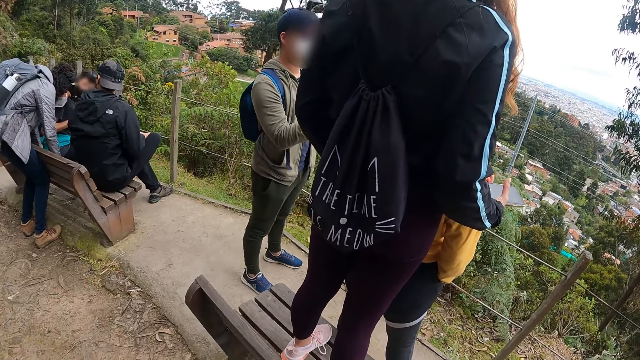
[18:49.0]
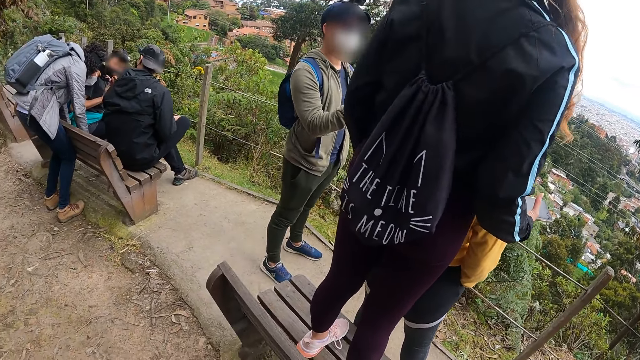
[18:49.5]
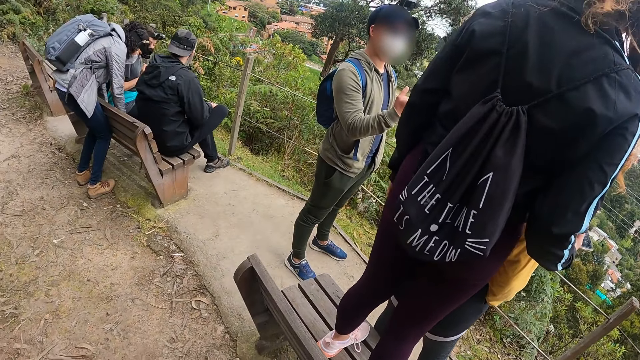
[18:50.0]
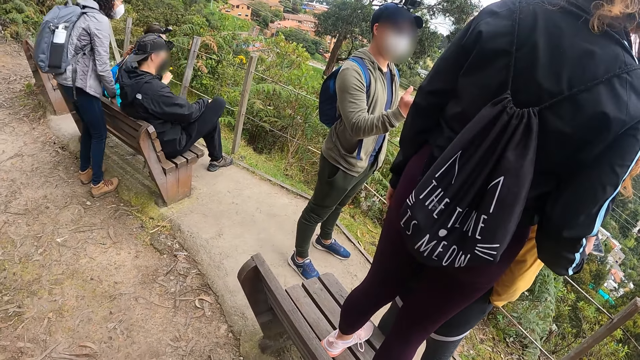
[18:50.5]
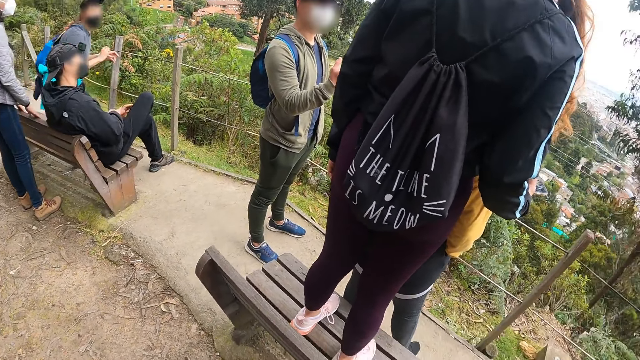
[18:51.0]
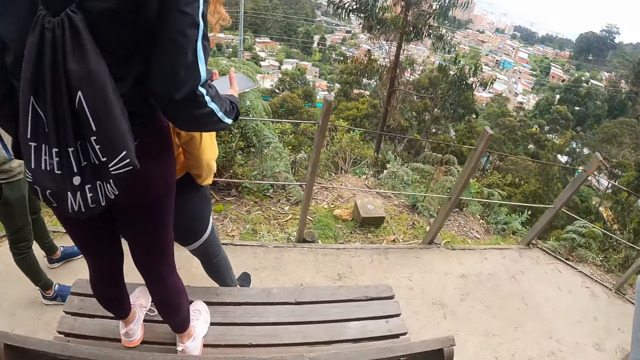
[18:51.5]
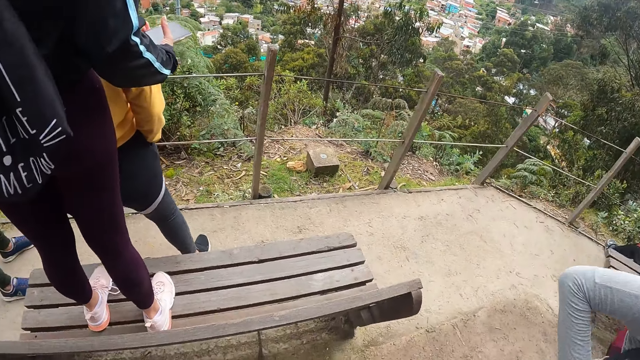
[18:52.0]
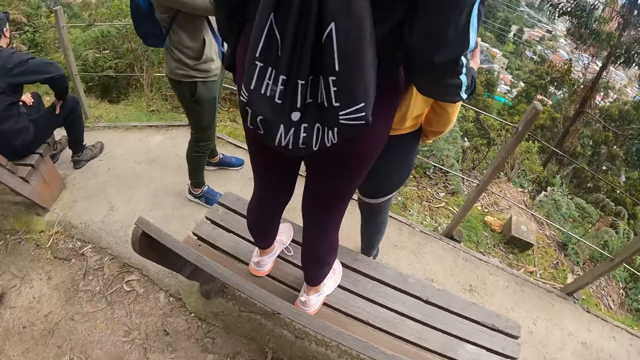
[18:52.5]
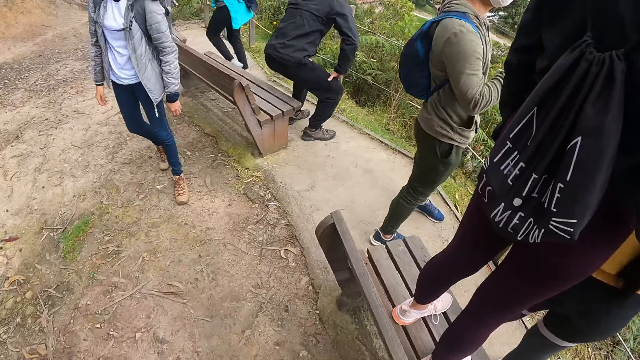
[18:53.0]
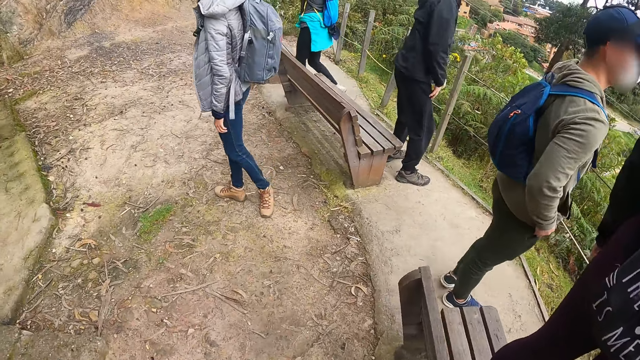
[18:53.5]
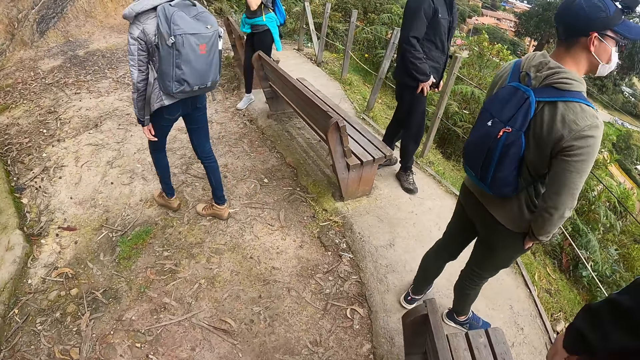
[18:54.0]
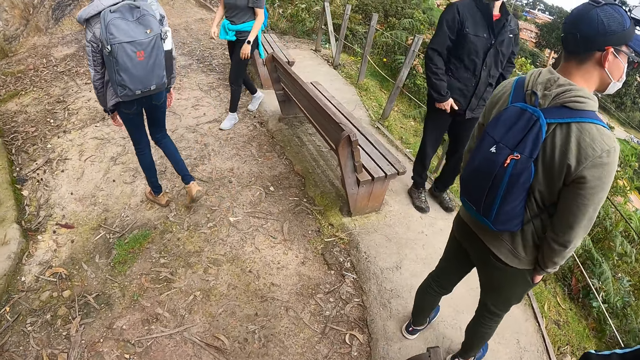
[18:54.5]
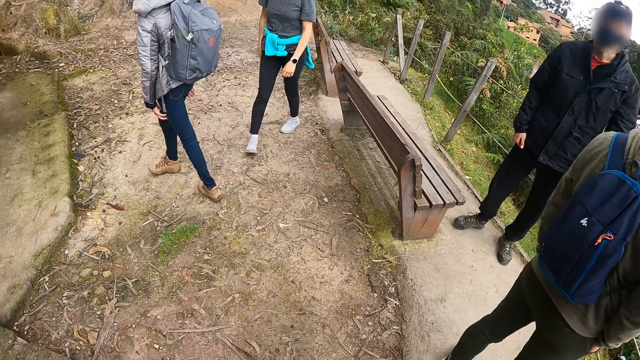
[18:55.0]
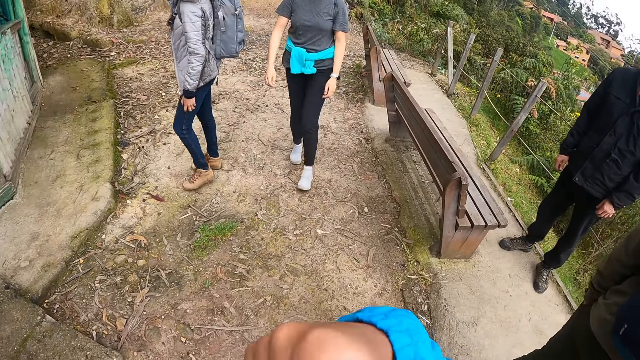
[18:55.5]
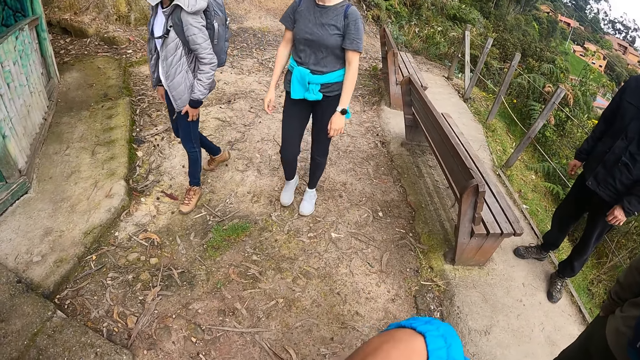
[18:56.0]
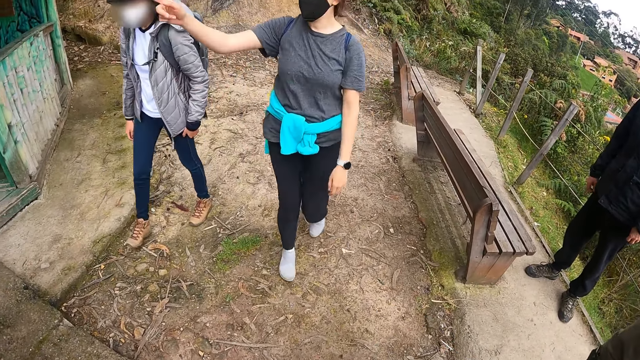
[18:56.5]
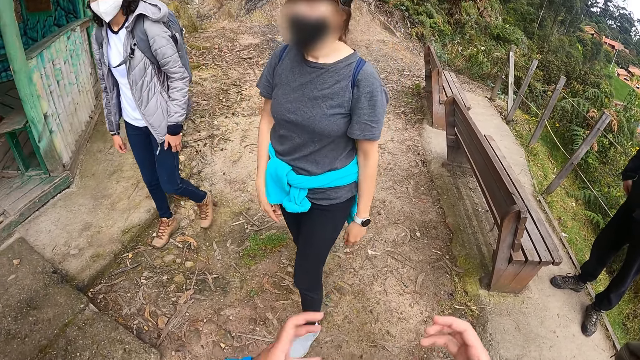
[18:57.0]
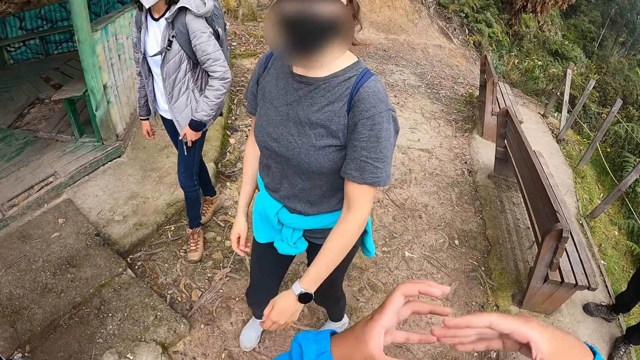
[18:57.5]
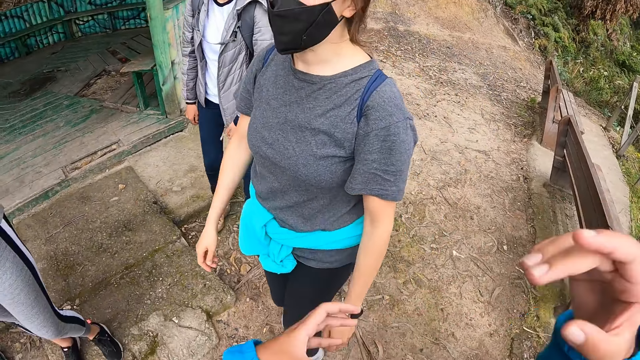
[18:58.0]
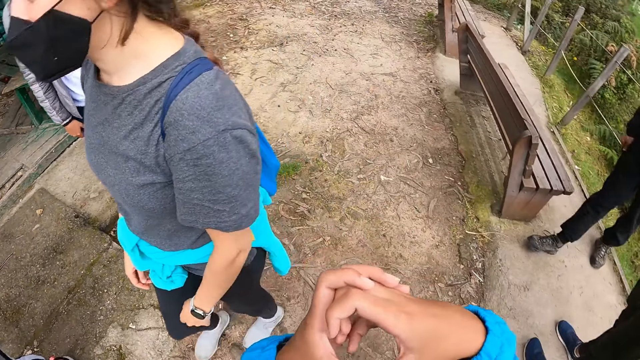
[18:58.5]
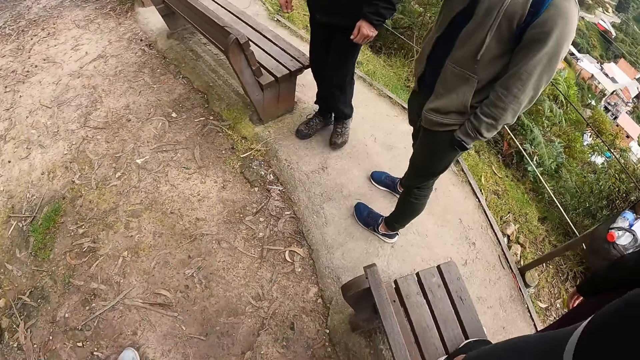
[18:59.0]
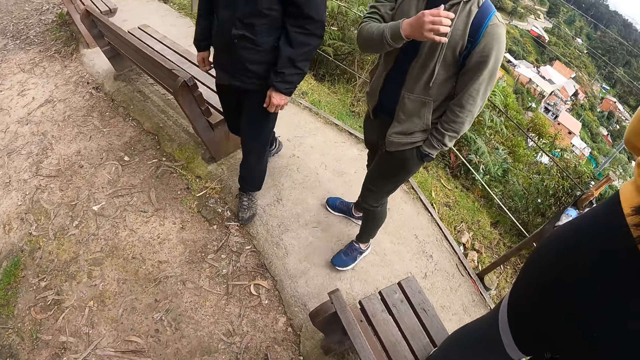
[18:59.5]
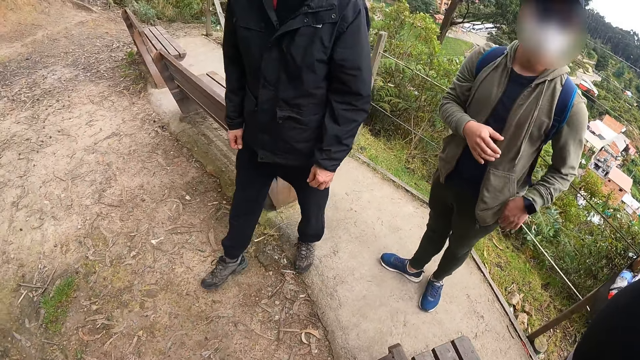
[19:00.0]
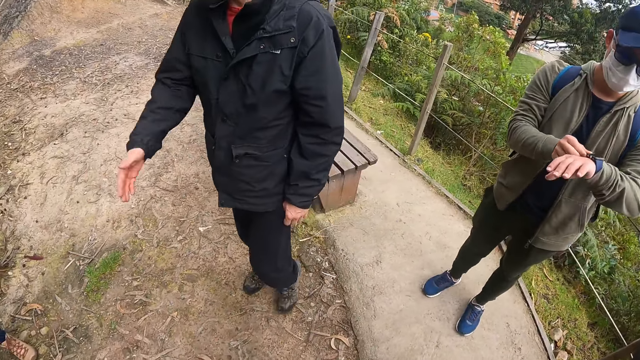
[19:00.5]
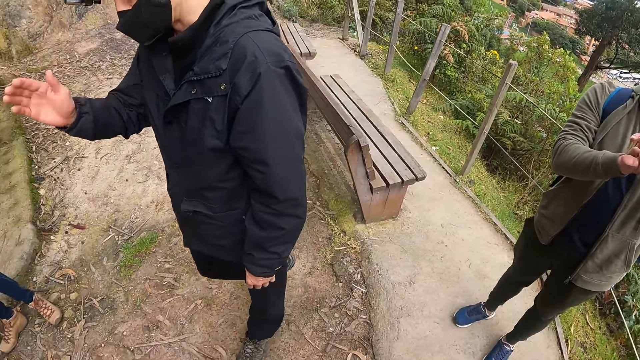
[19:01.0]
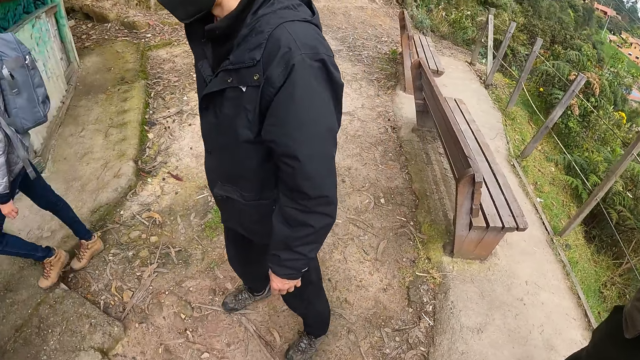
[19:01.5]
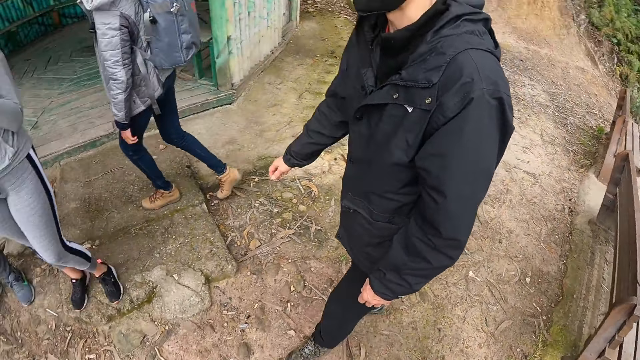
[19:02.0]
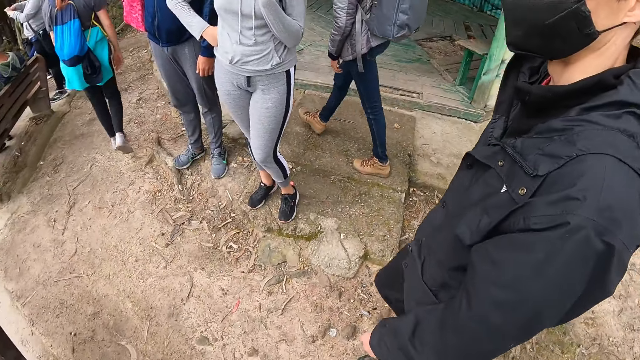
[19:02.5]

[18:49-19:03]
The camera wearer looks around the gazebo. He moves his hand. He gestures with his hands. He looks around.

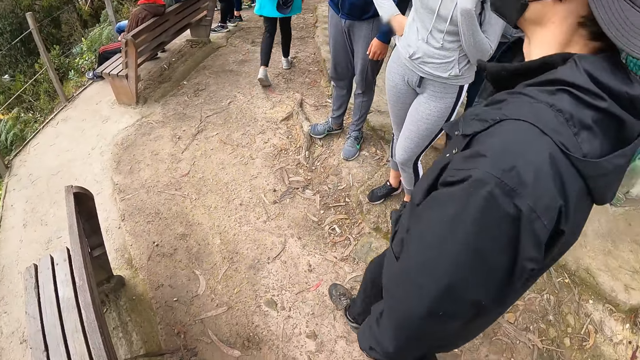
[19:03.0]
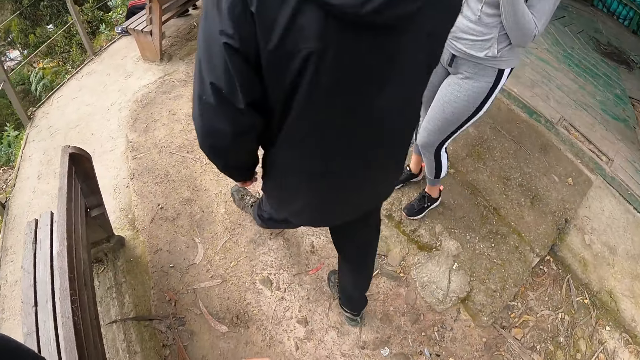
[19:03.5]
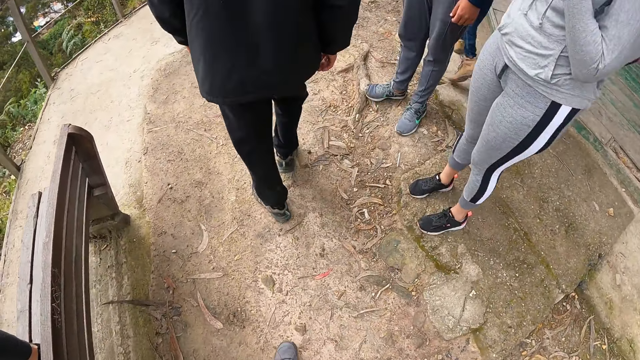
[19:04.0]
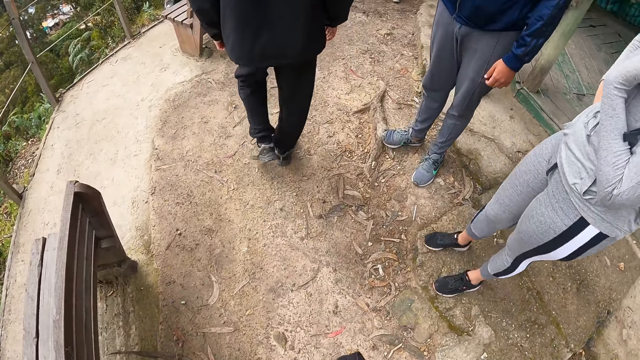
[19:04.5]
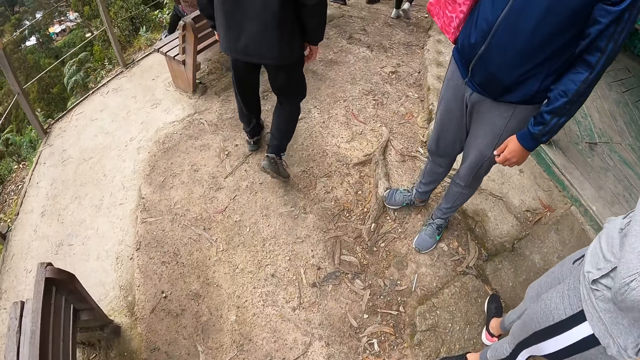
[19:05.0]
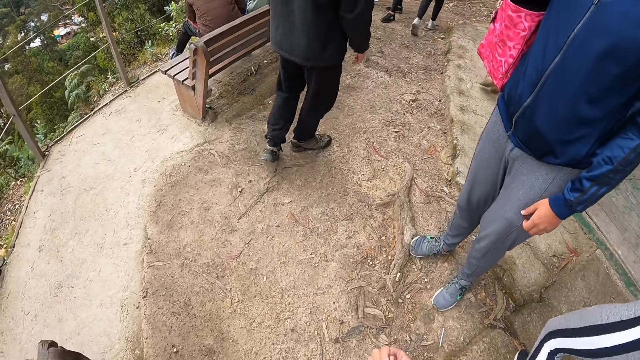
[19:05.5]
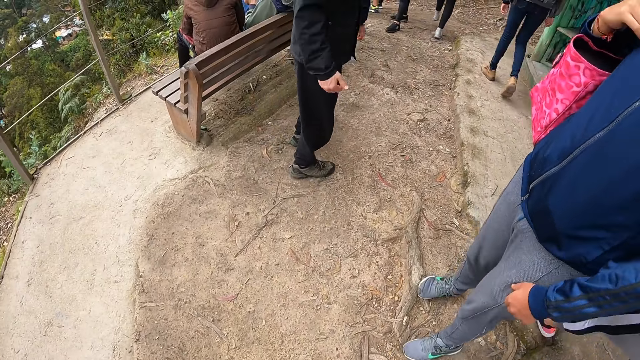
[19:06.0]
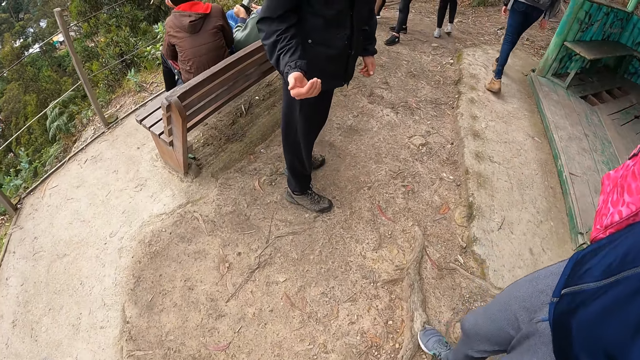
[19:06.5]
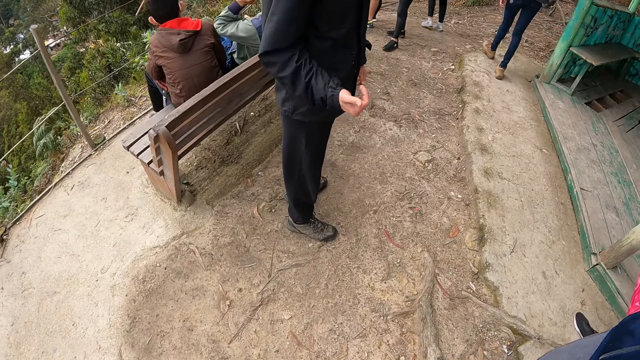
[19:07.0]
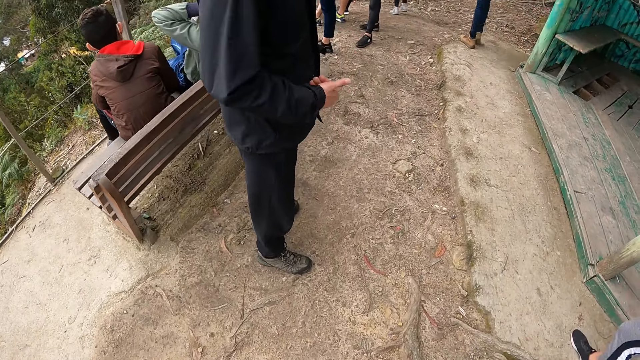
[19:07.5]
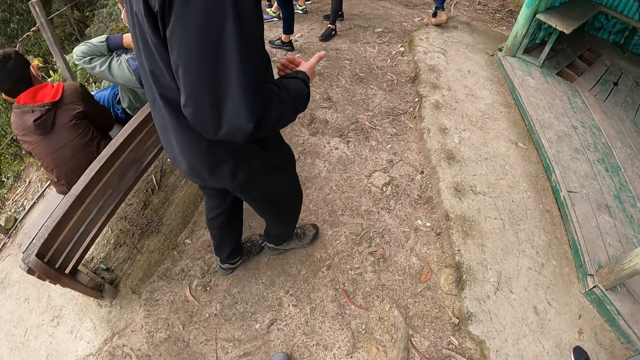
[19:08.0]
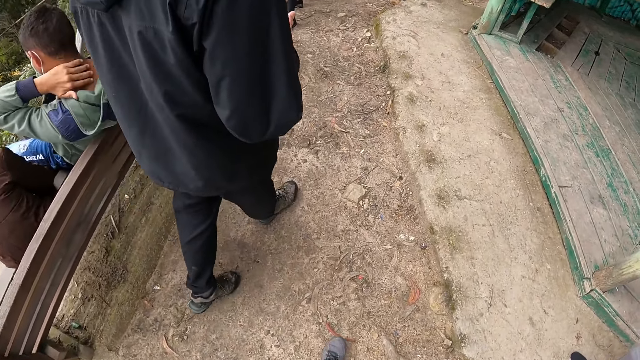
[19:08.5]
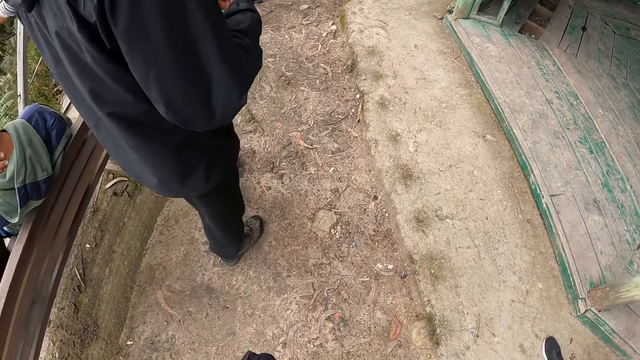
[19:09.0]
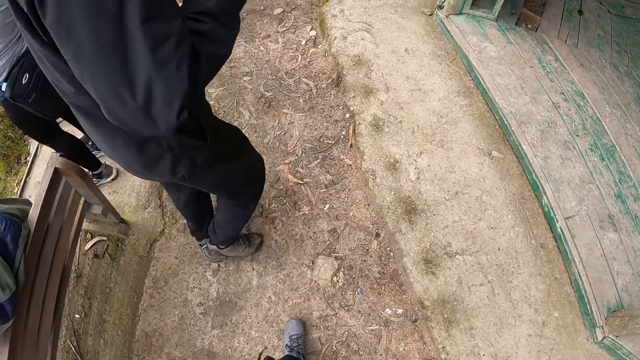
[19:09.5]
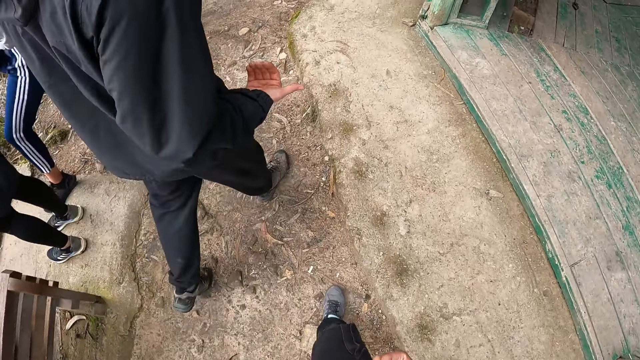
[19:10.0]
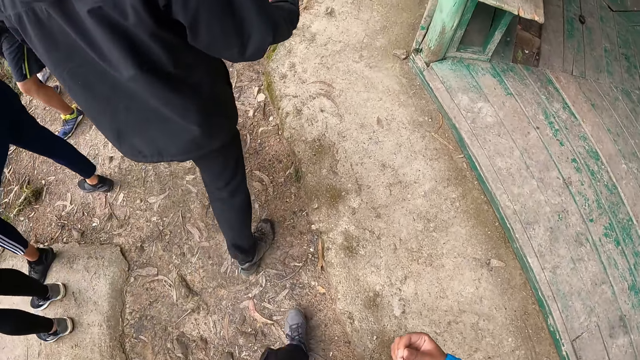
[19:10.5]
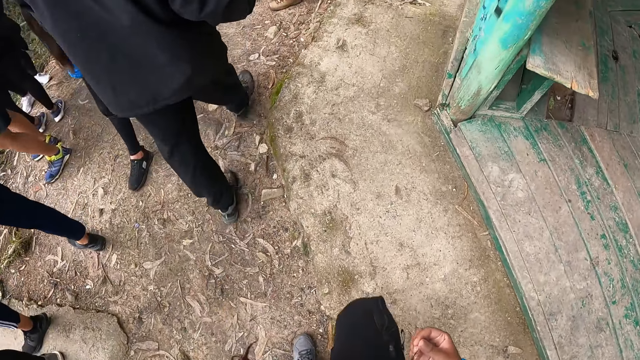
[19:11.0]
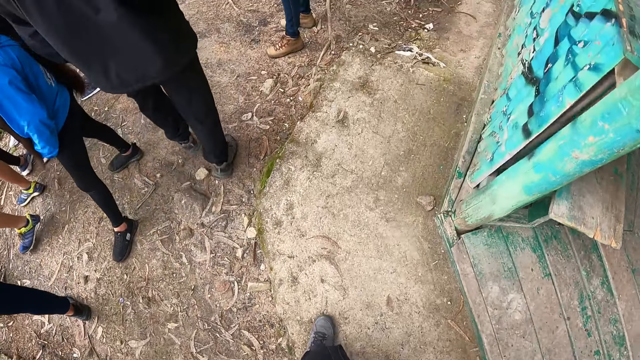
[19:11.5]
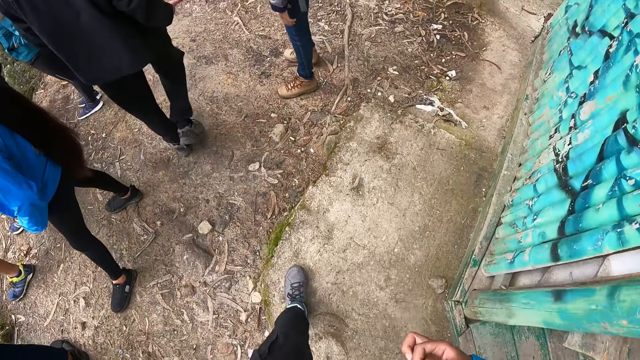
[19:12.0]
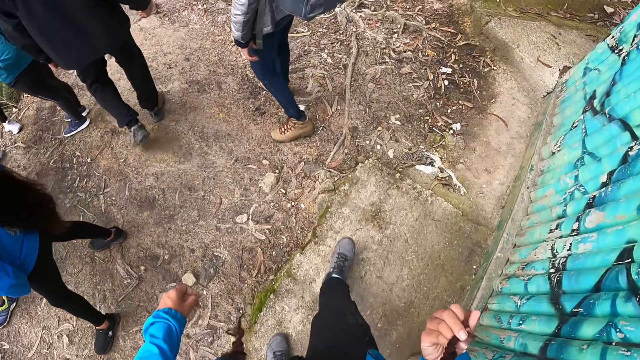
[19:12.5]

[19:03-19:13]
The camera wearer walks beside the bench. A man gestures with his hand. The camera wearer walks around the field. They walk beside the man and walk beside the gazebo.
